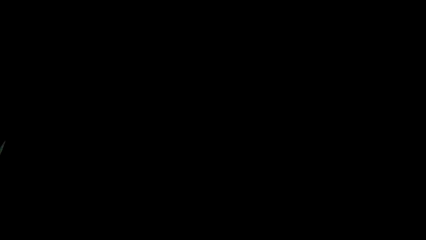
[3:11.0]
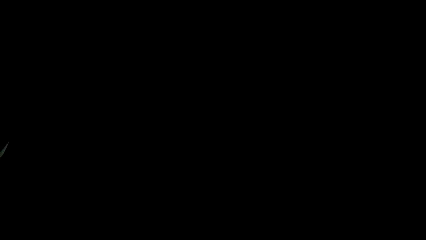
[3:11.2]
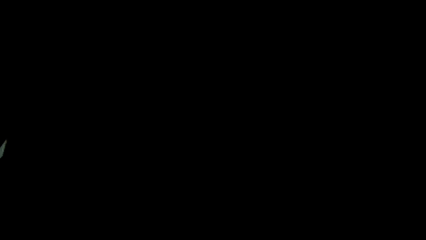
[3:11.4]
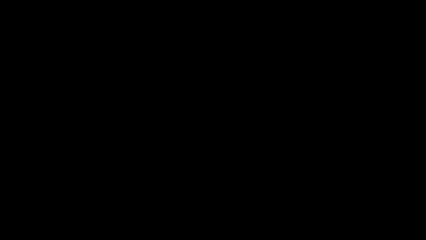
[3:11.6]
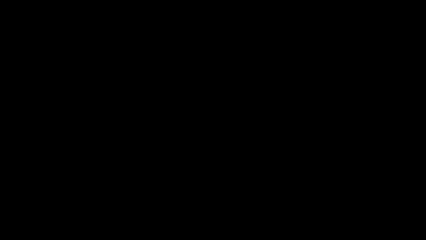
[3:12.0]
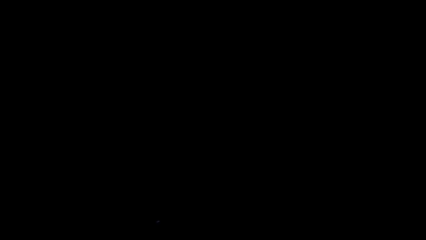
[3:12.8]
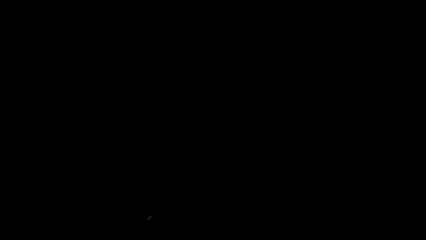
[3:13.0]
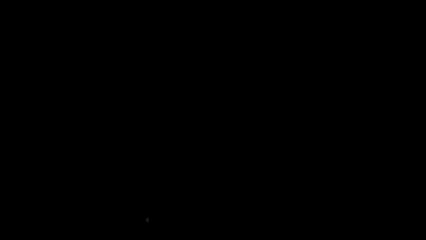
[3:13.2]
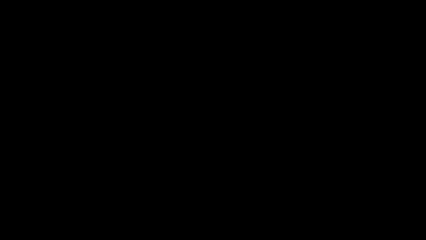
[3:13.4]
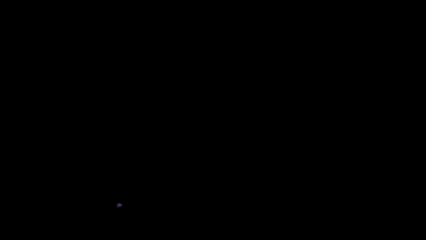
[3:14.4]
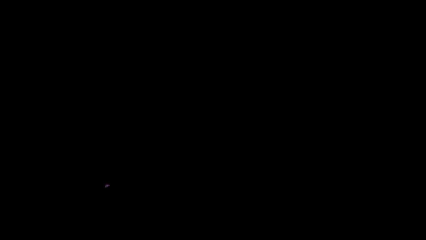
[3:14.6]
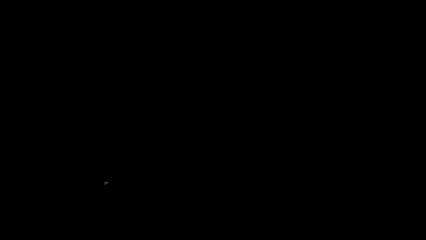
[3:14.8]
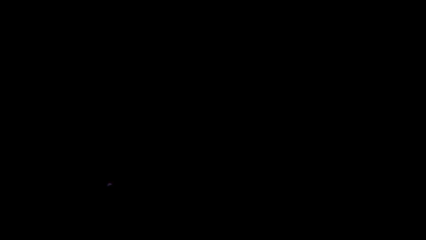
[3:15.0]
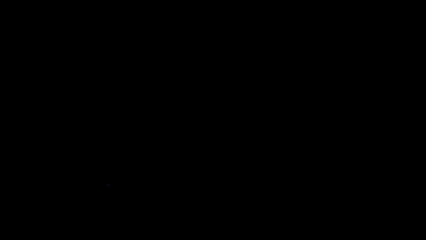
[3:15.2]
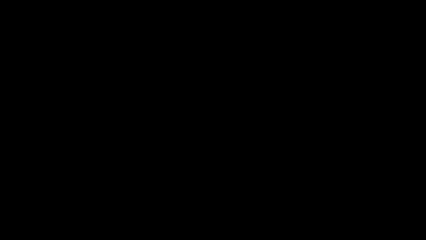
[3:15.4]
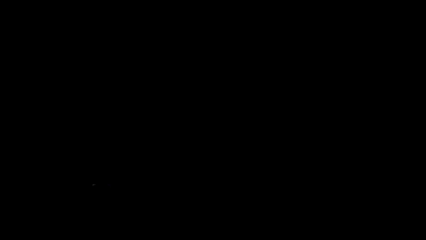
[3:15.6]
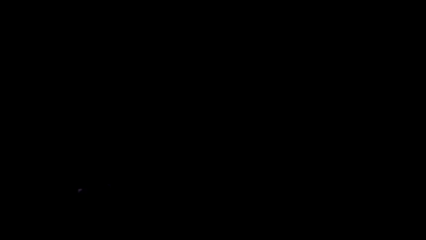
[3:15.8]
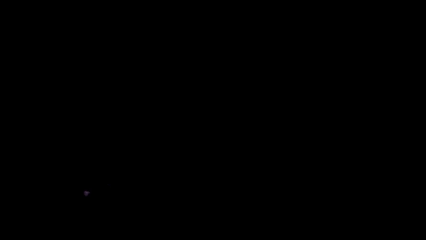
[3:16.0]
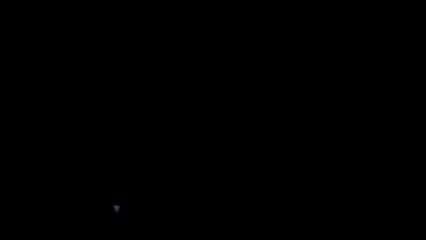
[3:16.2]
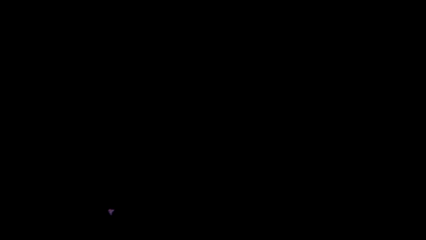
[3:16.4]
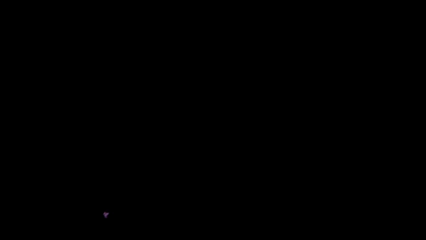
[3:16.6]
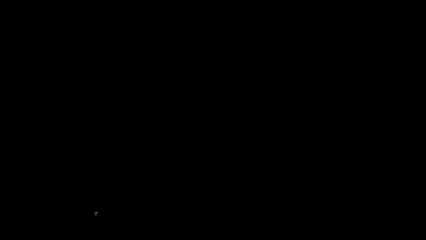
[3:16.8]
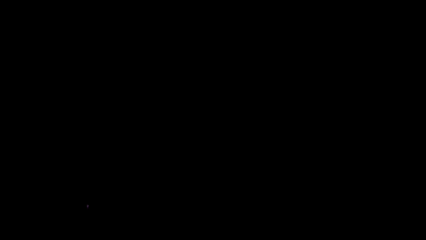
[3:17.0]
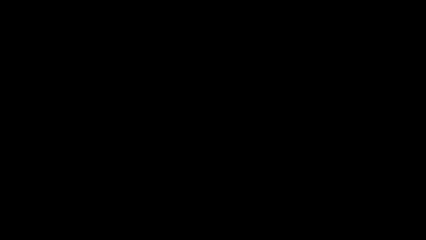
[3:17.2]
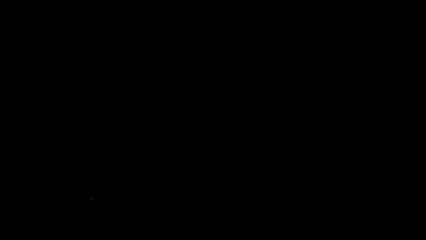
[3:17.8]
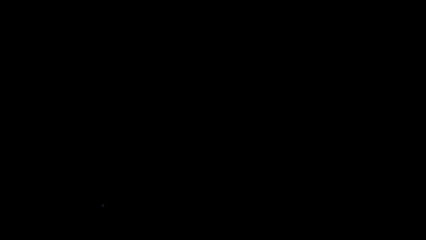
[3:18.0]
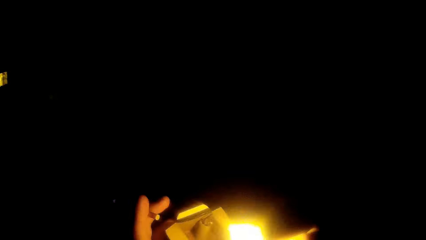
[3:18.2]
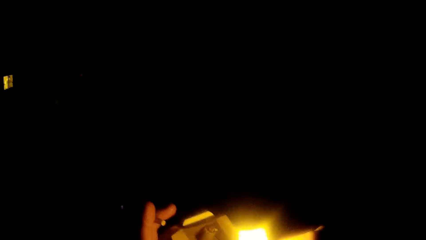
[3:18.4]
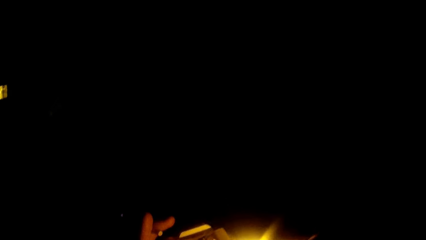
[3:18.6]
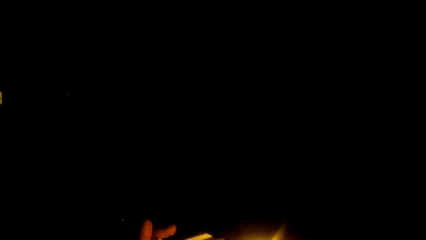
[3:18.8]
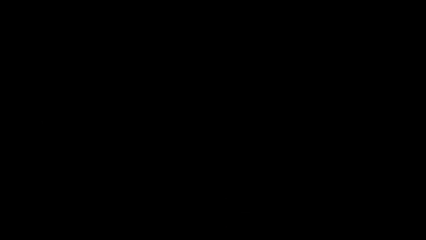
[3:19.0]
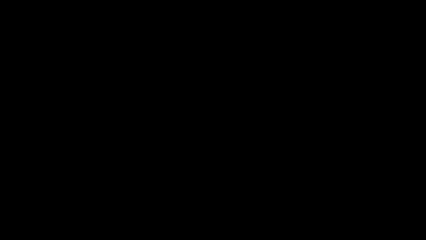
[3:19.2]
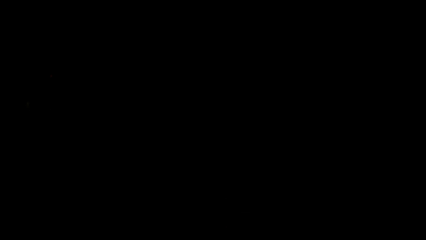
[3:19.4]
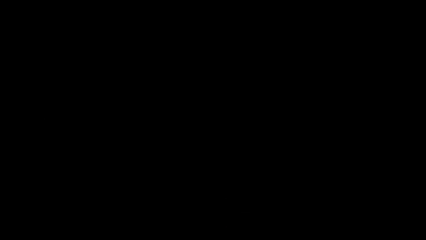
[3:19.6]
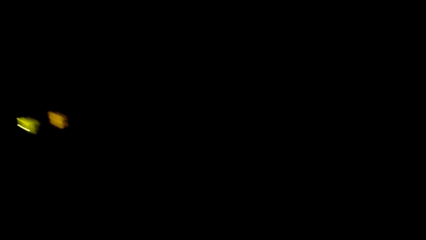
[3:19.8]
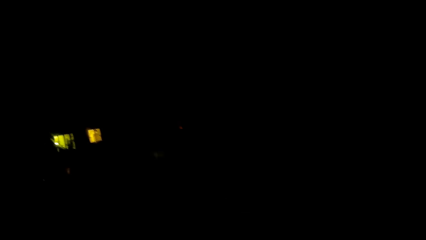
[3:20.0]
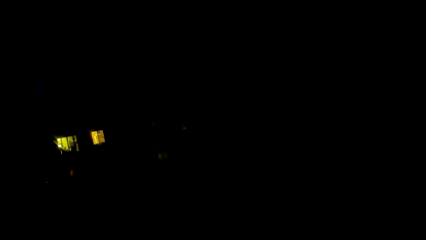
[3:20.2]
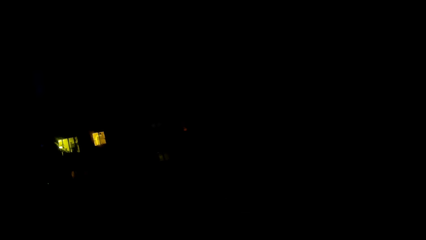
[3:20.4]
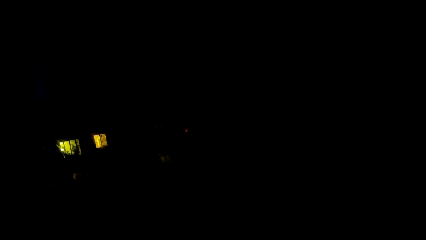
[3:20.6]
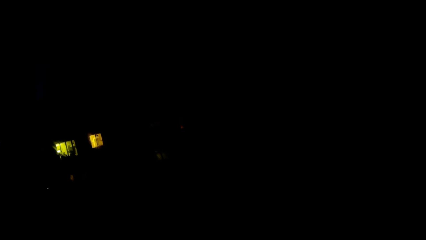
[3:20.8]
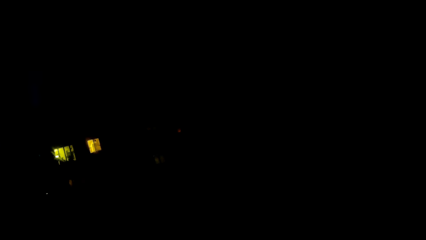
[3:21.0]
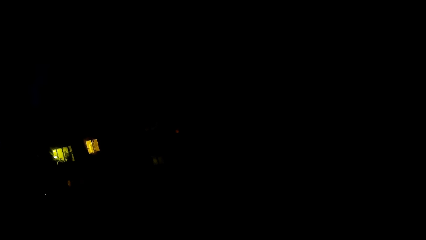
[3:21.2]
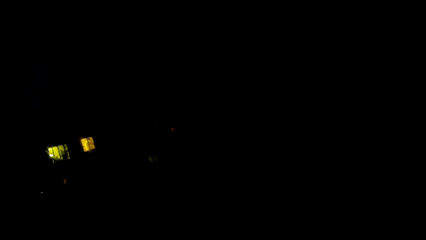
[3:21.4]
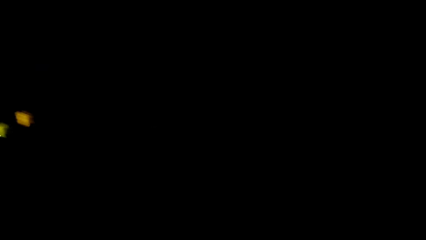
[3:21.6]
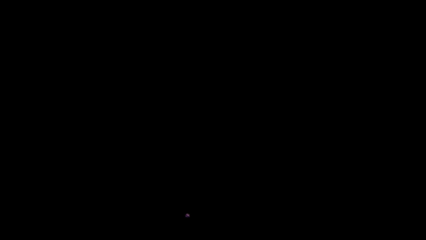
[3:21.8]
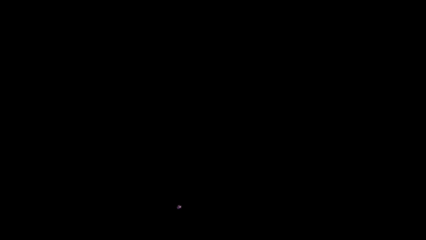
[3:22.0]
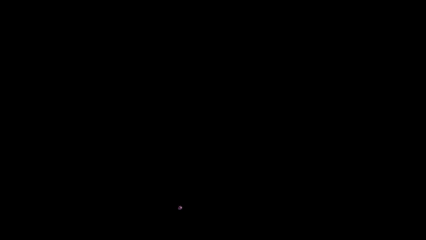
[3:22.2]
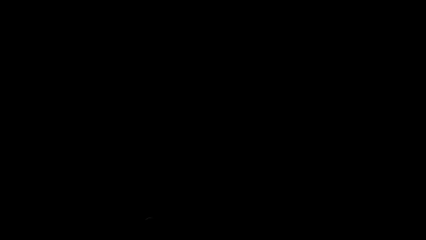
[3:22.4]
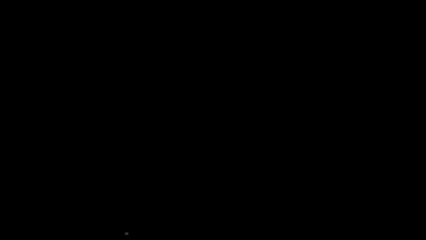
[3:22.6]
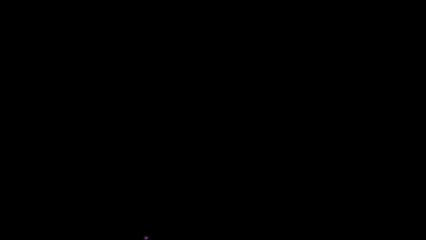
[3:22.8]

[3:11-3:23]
The camera wearer dialogues with a woman. They light up the fireworks. They stare around in the darkness.

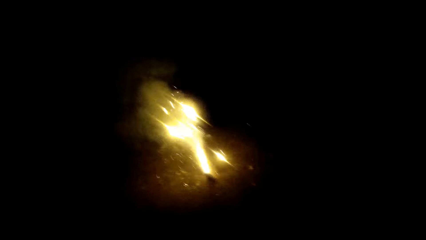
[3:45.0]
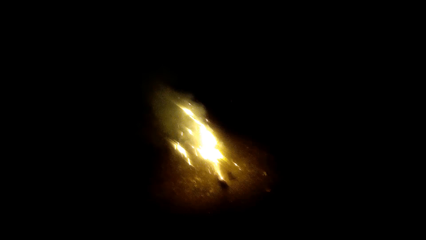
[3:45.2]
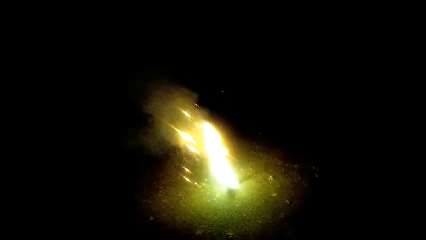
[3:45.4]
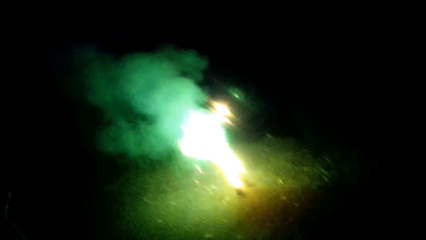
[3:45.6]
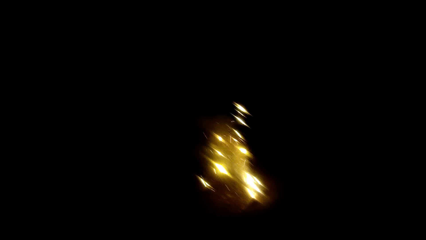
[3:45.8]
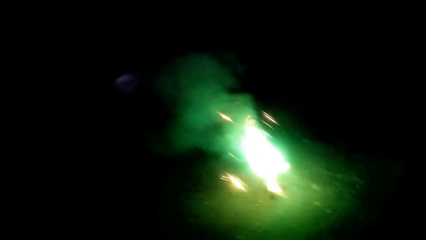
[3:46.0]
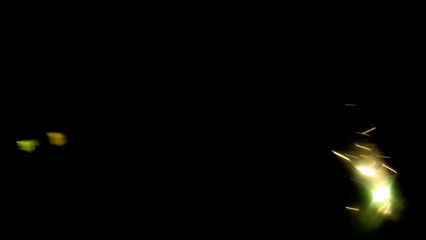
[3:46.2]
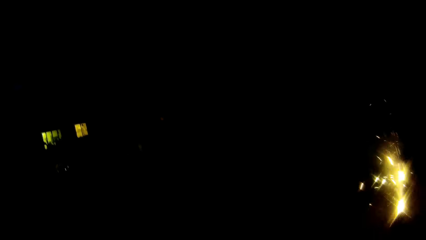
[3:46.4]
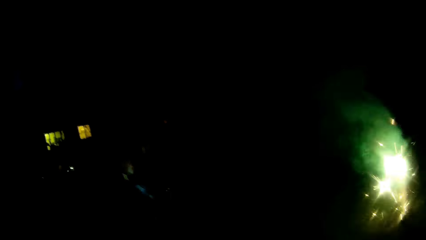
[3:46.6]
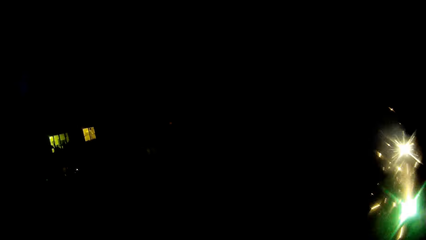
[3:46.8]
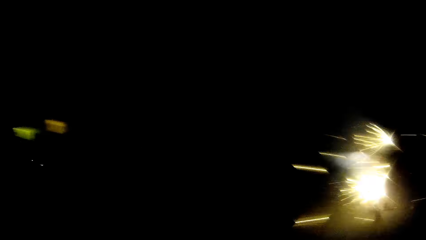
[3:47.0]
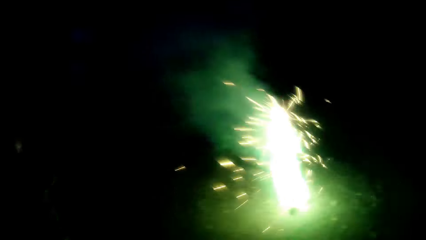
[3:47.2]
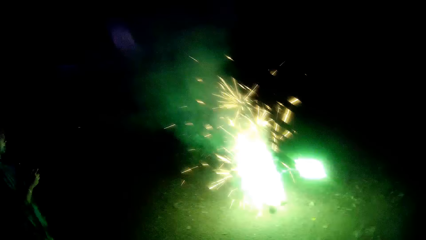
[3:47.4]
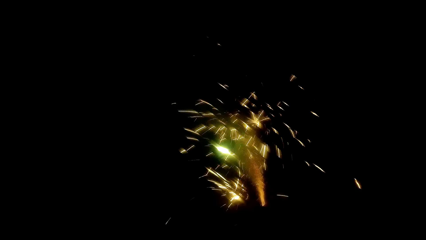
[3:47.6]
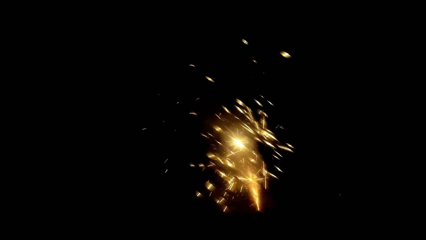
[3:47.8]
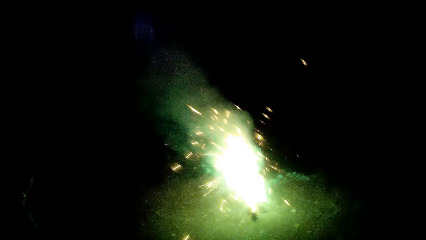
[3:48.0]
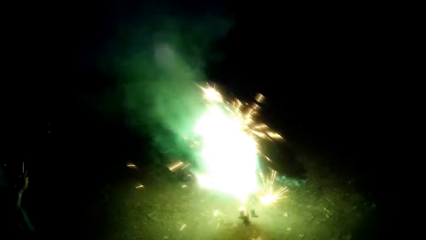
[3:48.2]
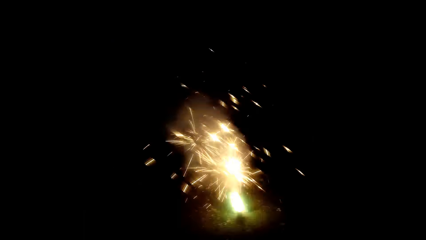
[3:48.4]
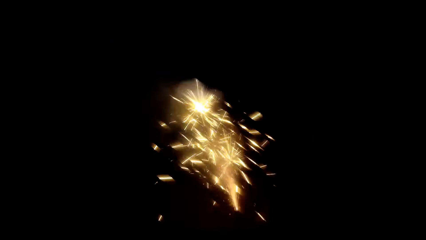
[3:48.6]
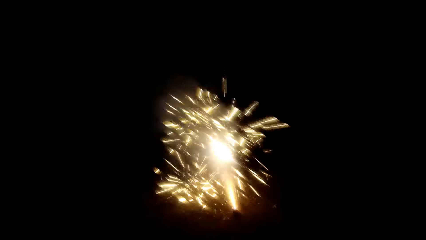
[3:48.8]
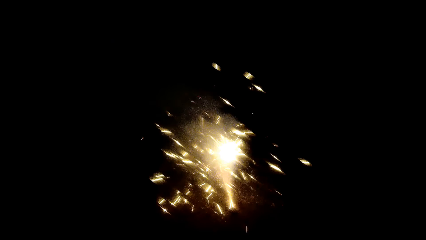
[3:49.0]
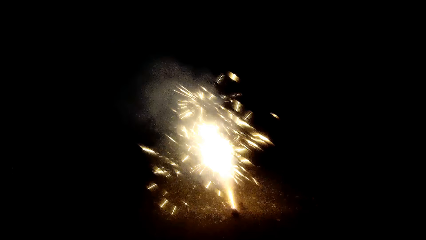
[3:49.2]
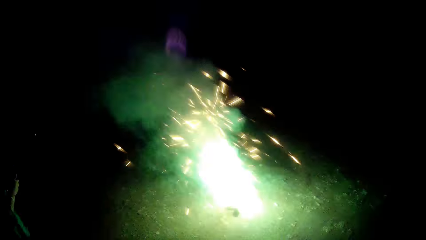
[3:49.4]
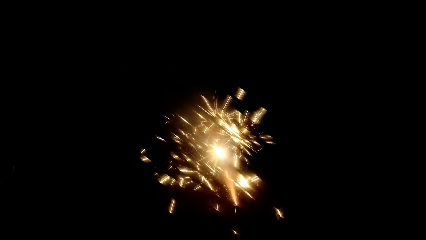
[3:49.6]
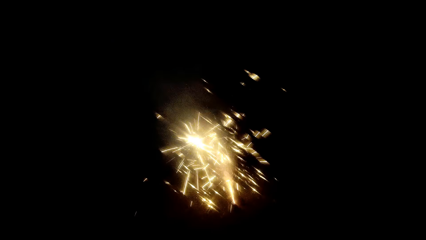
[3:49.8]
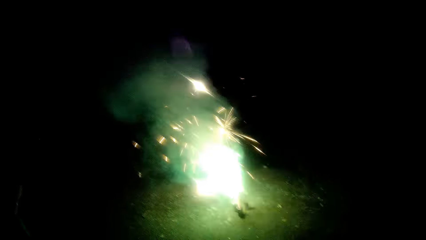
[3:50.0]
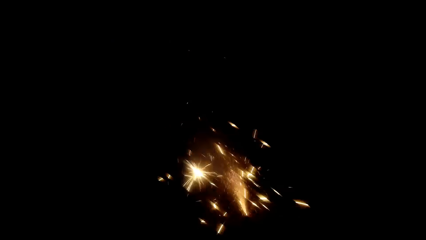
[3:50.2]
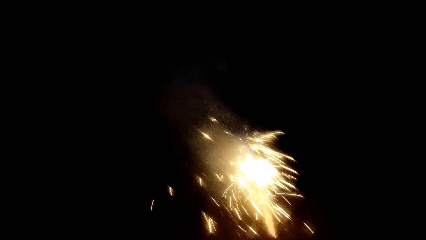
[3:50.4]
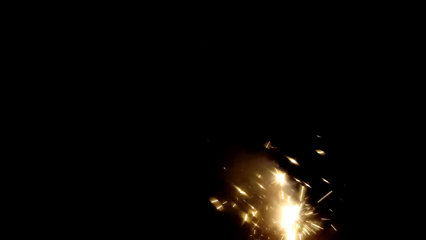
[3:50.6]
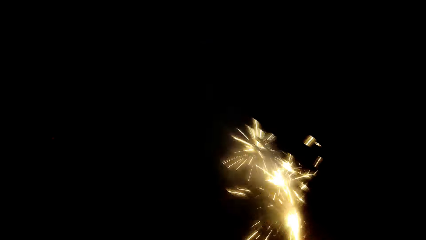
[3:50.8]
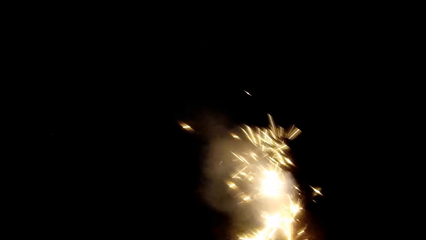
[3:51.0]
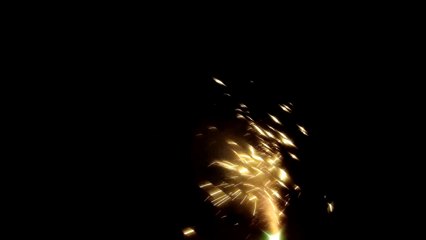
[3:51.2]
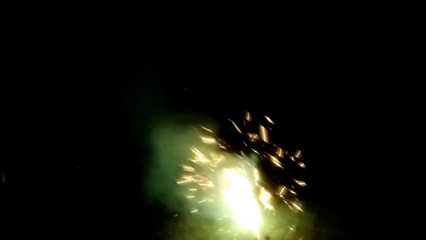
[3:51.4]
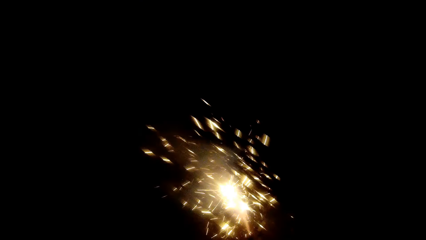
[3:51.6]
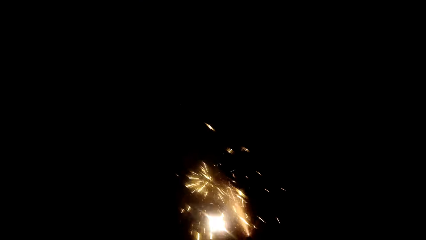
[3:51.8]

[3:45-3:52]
The camera wearer dialogues with a woman. They stare at the fireworks.
